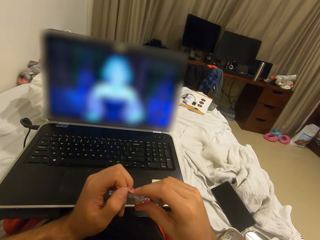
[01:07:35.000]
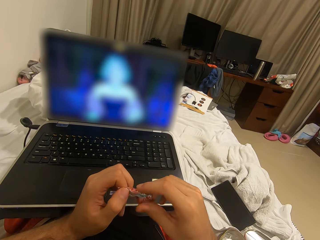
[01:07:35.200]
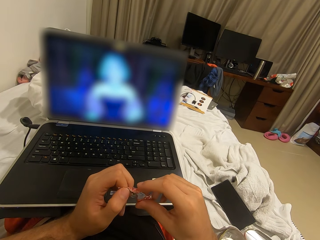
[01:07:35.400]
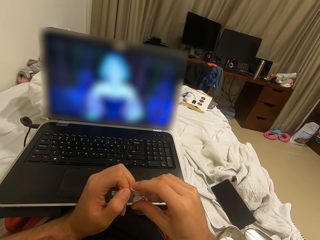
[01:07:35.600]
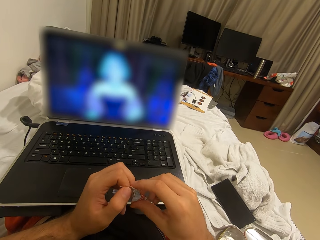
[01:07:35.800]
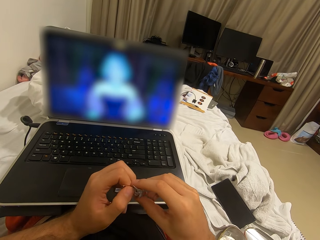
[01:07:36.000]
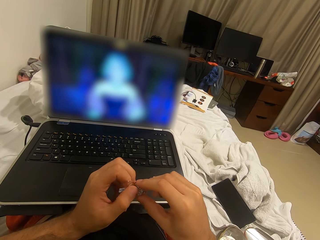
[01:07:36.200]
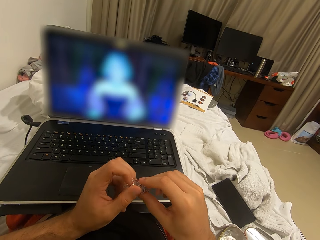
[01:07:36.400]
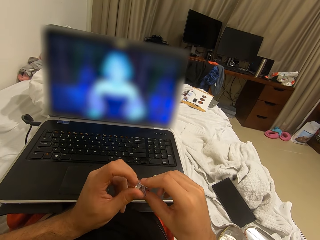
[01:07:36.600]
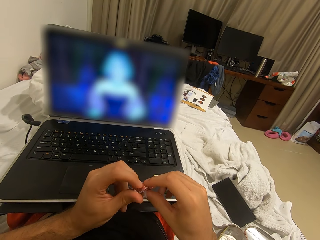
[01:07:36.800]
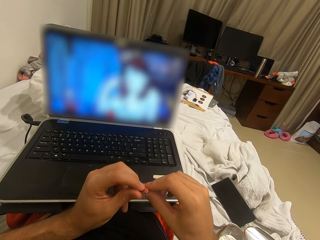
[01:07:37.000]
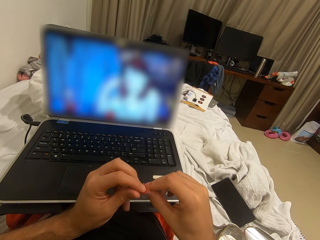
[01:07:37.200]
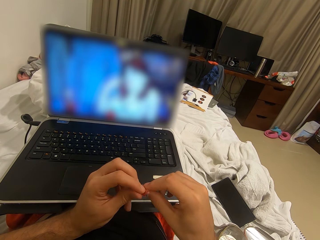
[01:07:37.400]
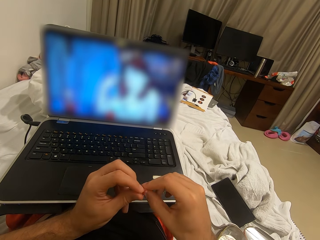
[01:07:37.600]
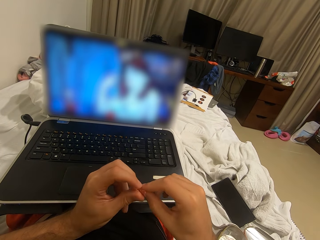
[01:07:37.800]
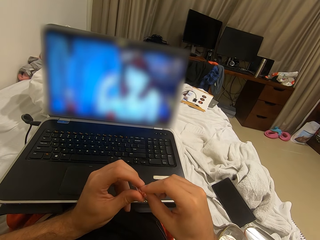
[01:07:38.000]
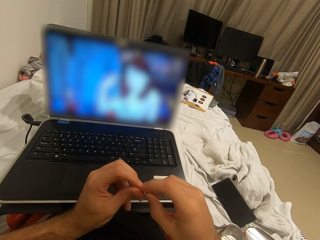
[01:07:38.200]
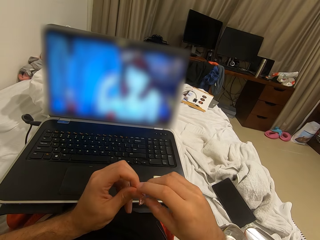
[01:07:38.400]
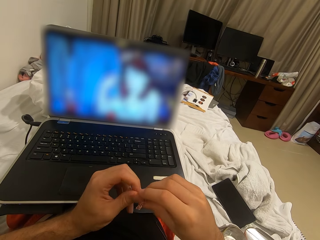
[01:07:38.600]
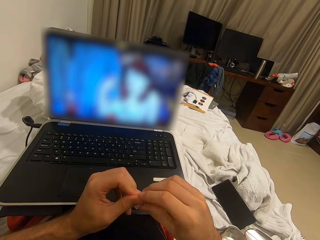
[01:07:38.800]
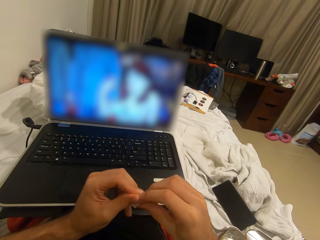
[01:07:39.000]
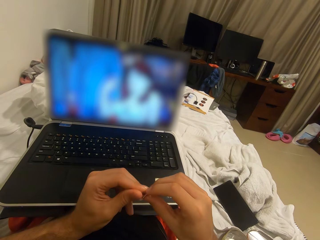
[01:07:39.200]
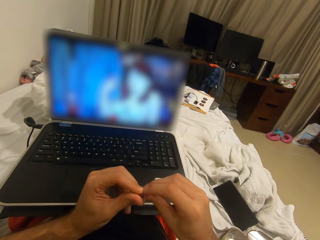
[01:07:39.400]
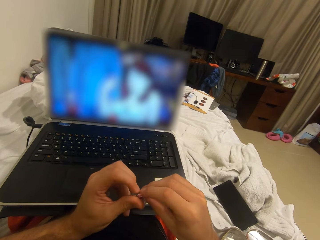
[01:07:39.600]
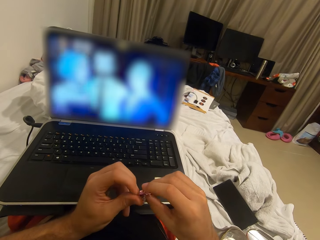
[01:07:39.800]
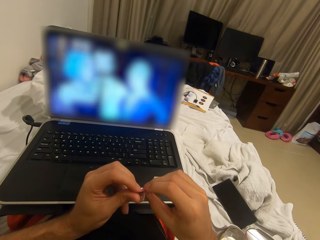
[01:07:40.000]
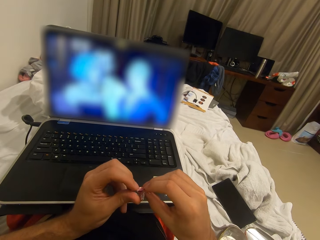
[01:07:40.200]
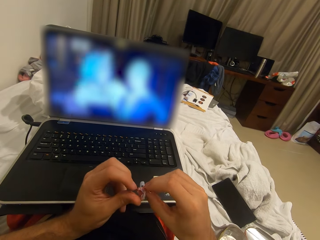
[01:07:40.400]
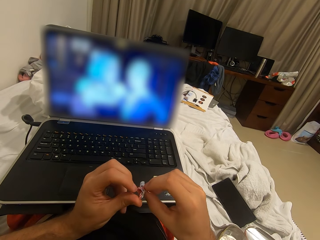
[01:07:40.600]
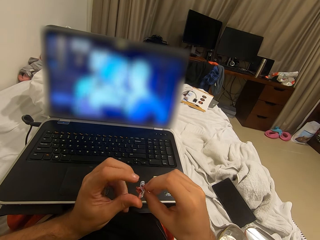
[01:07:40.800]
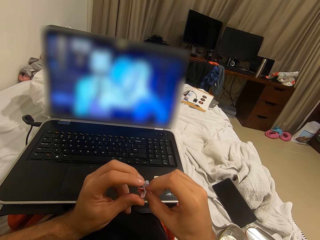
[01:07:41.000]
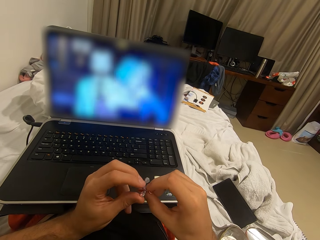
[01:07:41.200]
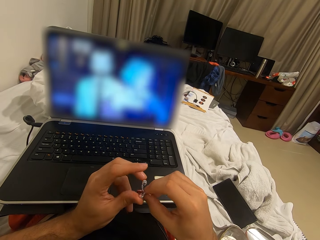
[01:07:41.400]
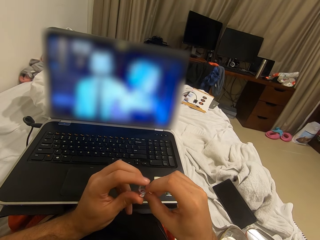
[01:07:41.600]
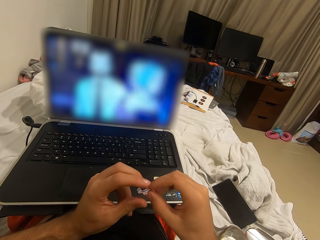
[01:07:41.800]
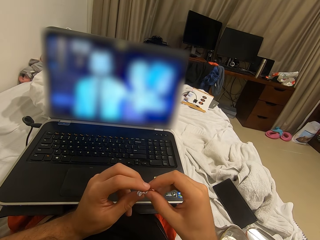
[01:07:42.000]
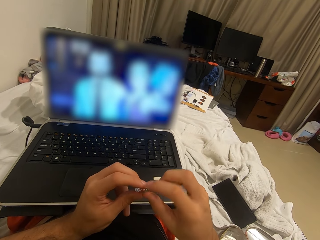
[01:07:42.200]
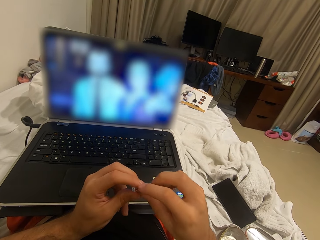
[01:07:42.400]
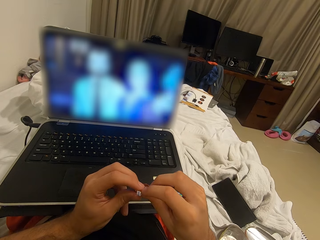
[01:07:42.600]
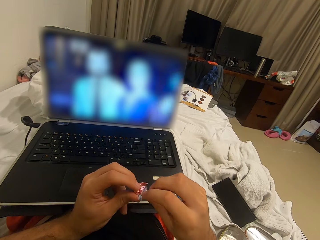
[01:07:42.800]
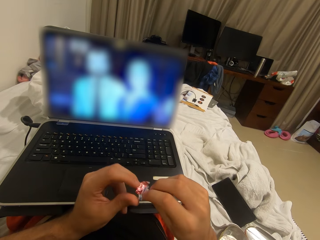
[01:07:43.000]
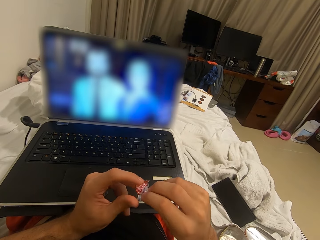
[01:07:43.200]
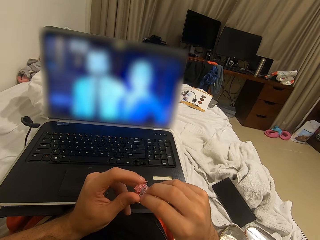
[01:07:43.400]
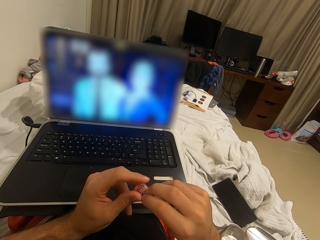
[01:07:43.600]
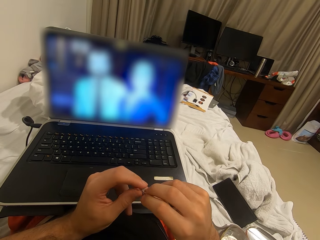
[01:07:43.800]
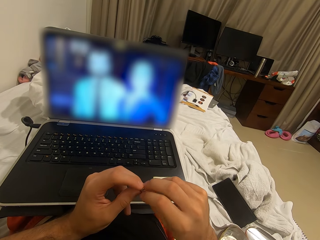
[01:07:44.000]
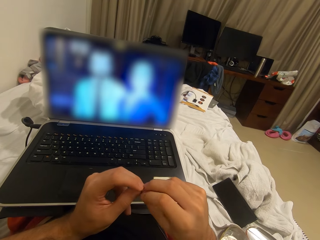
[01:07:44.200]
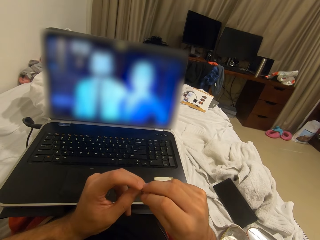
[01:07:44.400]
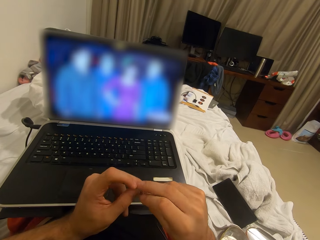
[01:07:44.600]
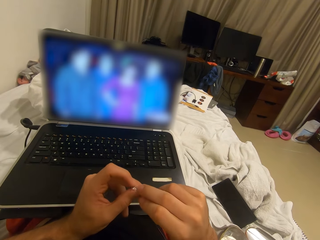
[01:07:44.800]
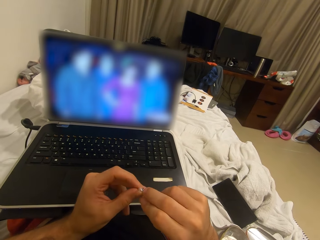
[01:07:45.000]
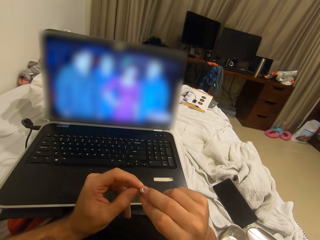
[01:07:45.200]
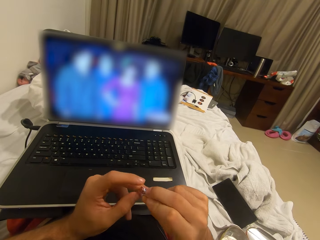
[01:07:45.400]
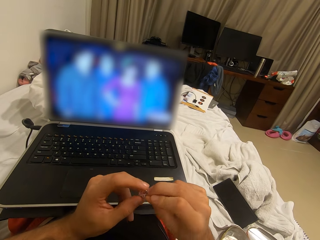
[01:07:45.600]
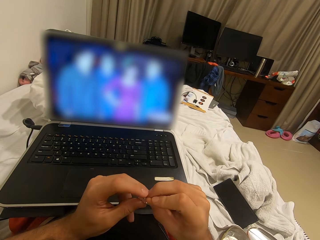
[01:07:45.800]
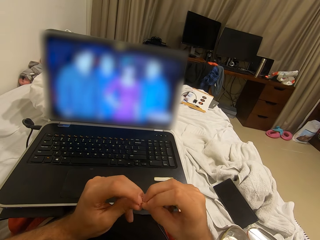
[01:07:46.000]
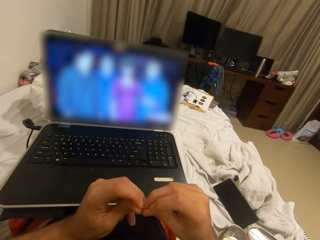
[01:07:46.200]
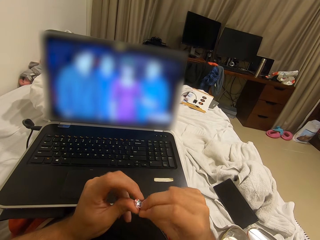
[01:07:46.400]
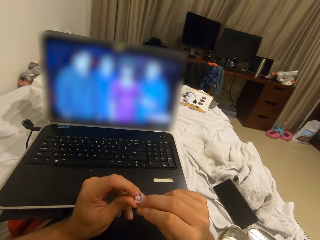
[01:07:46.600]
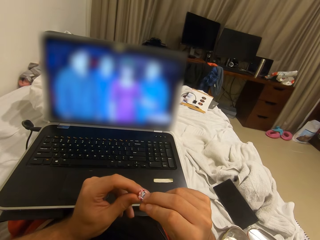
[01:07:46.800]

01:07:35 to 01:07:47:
The camera wearer folds the sweets cover. They squeeze up the candy wrapper with both hands.

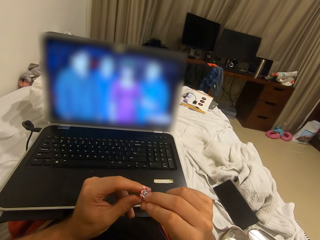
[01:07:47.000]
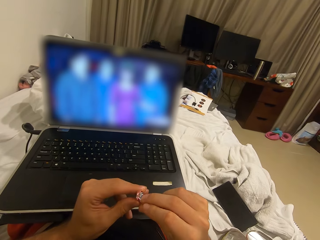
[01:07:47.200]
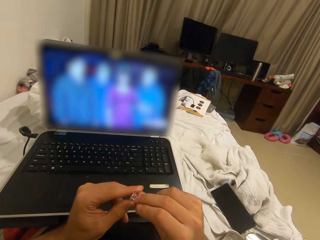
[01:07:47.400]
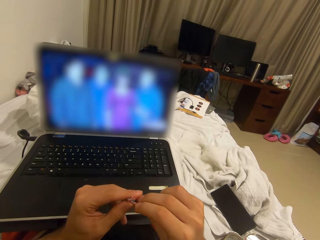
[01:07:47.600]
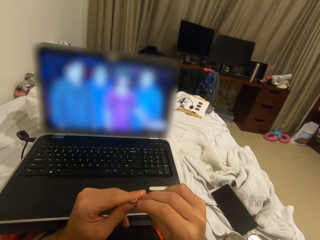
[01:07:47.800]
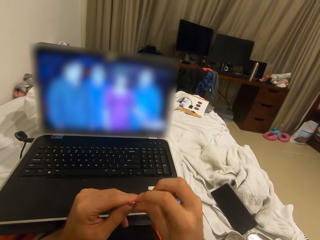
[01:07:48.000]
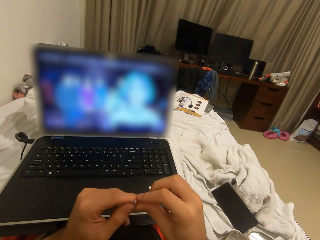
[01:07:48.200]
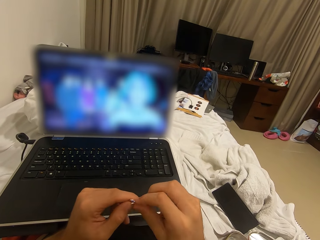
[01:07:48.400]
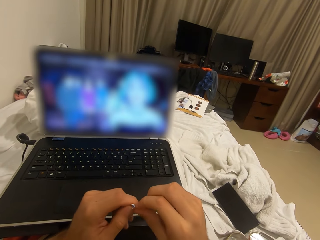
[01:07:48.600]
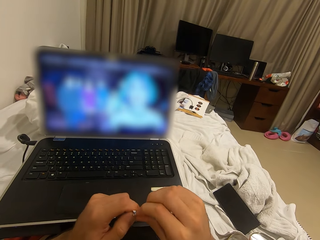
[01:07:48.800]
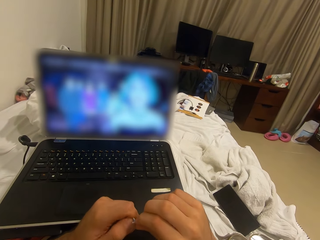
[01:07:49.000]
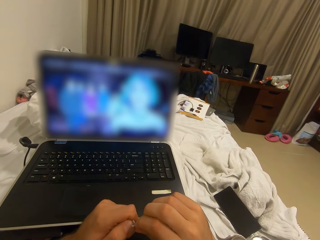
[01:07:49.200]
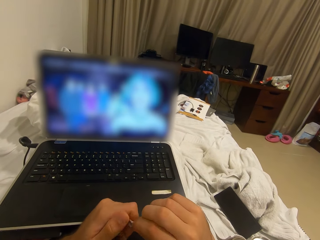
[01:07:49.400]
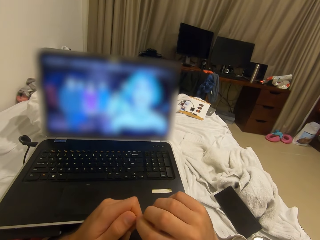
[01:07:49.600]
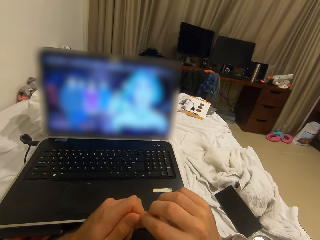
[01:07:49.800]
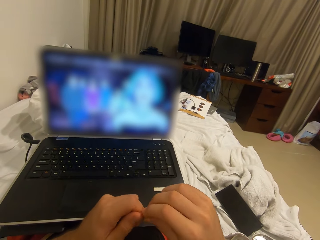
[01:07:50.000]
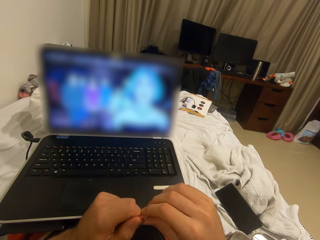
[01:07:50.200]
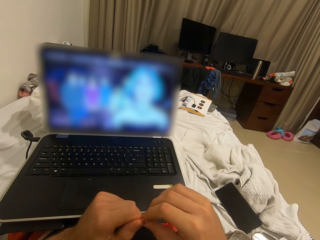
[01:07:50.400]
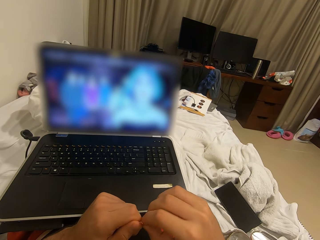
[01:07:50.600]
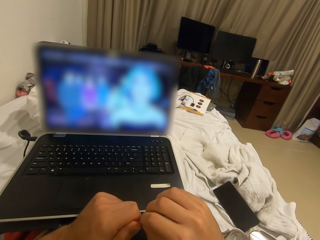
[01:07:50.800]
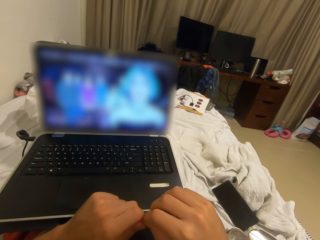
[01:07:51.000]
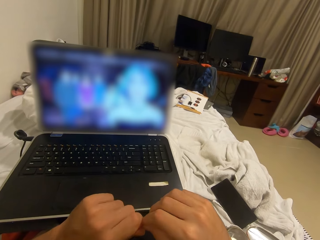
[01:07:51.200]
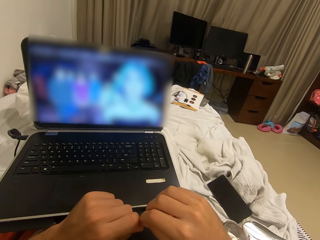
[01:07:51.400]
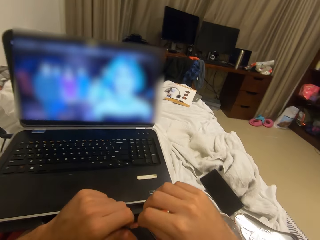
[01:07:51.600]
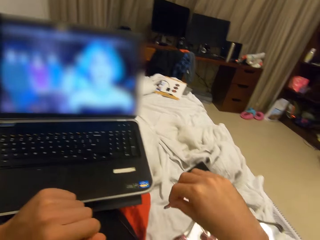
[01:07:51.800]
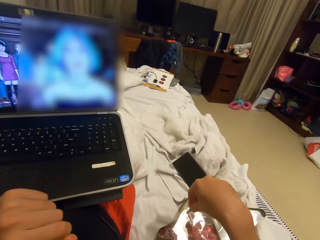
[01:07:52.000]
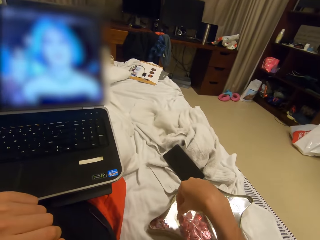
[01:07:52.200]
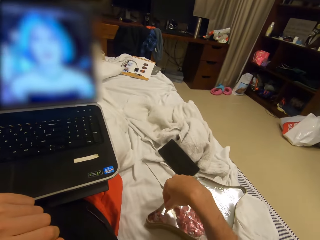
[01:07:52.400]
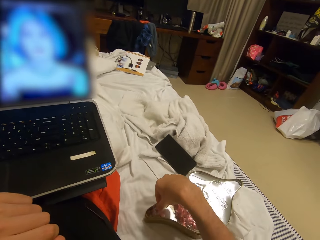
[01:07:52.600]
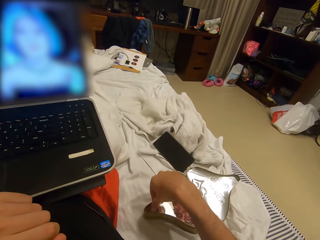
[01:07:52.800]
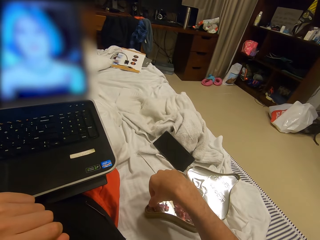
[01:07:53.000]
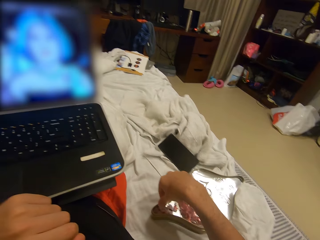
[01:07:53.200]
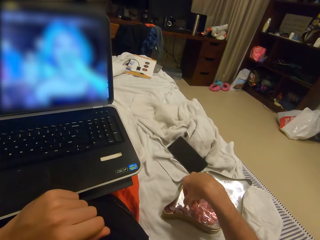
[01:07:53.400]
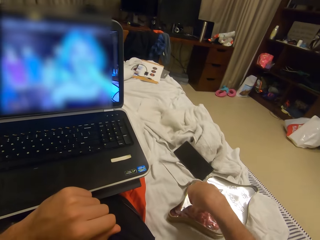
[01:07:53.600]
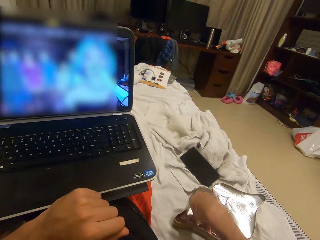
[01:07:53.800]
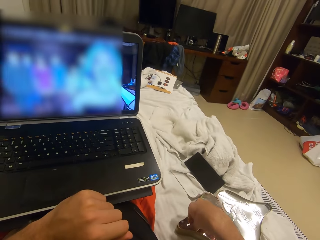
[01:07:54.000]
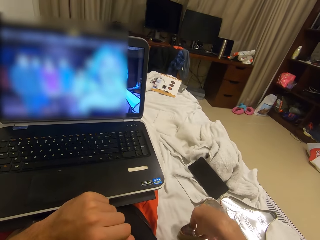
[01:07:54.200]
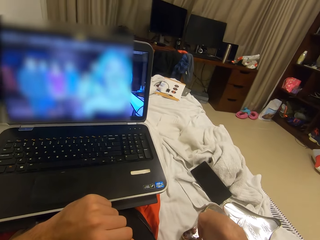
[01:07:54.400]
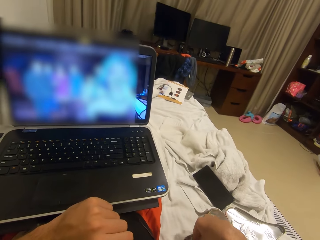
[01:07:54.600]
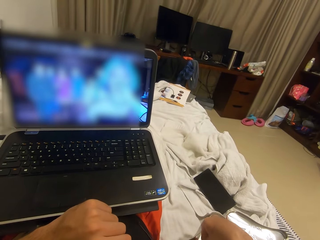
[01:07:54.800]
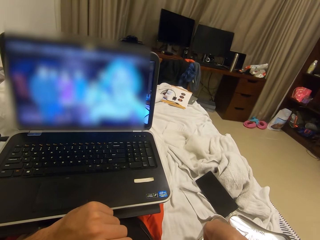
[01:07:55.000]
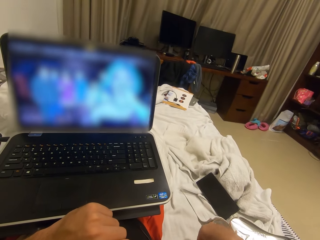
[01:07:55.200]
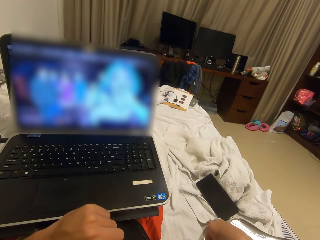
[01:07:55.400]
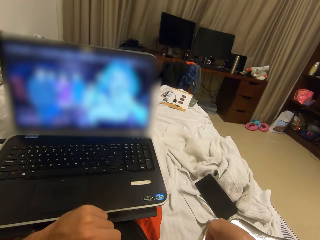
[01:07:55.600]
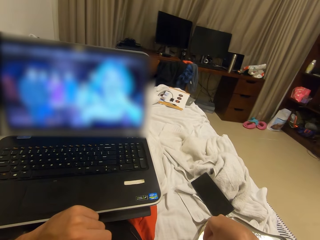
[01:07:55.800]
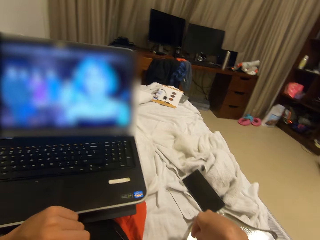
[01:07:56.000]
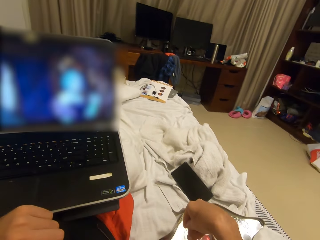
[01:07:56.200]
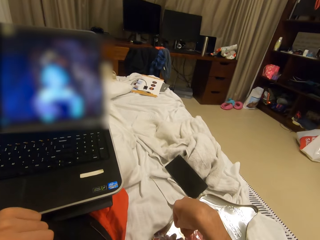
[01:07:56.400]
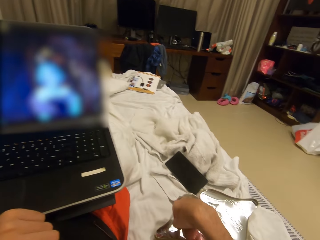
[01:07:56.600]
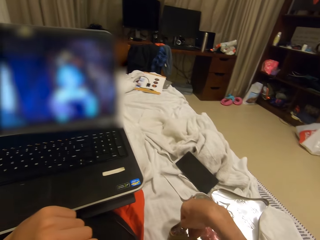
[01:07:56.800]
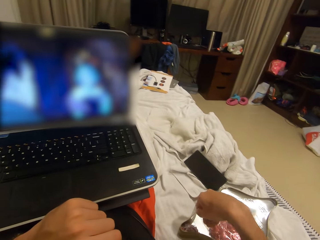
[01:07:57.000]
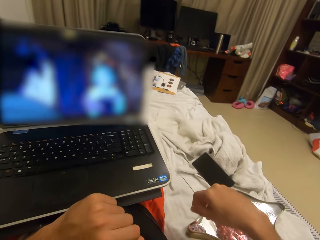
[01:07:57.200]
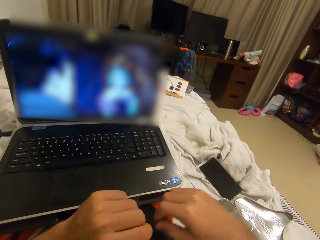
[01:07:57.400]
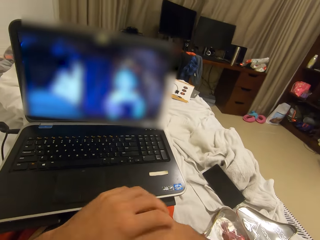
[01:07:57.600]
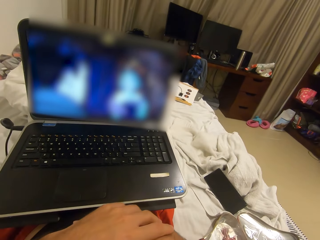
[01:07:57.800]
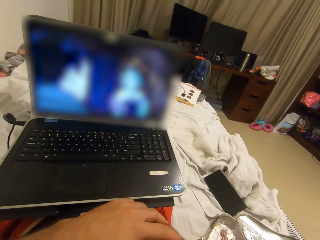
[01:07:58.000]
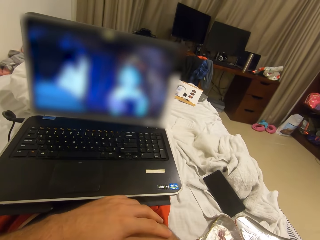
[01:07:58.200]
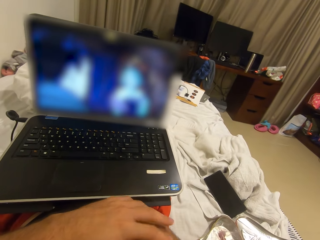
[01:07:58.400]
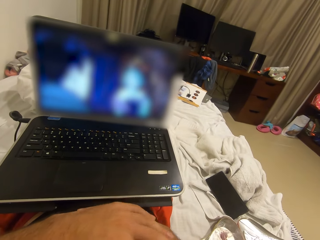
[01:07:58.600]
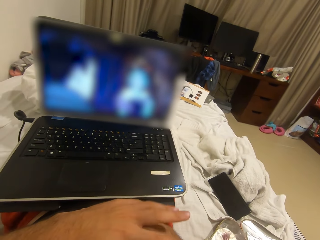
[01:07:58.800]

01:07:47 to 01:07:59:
The camera wearer puts the candy wrapping in a candy box.
